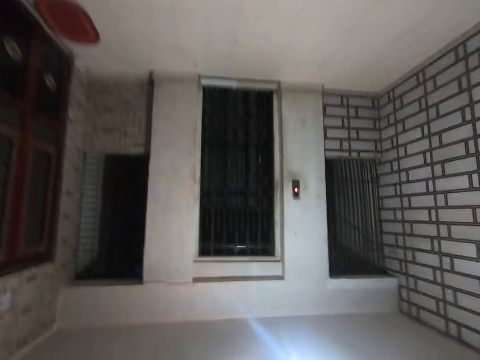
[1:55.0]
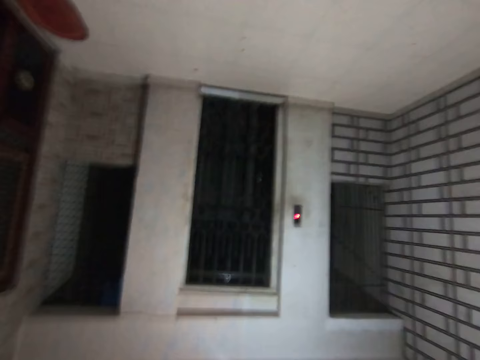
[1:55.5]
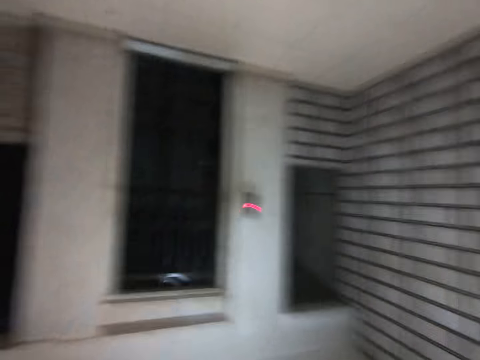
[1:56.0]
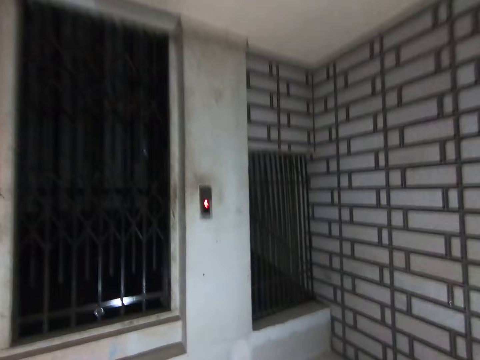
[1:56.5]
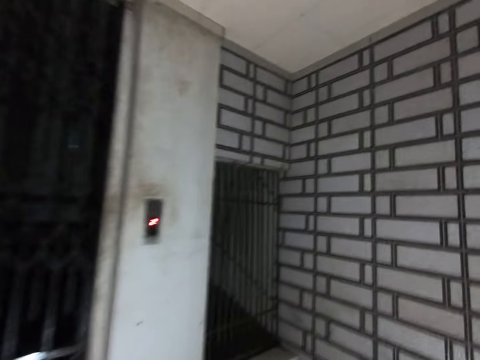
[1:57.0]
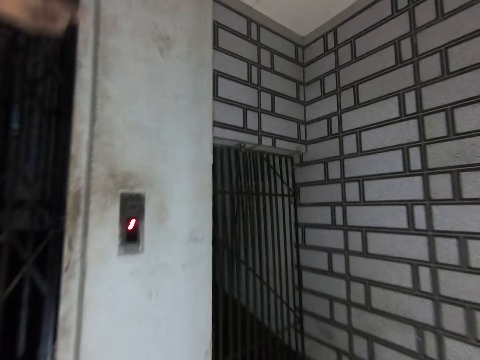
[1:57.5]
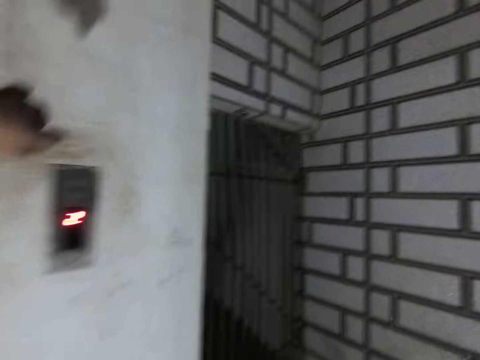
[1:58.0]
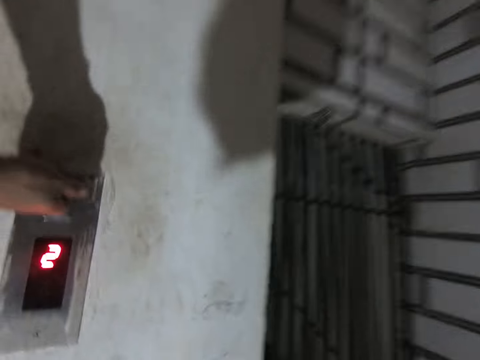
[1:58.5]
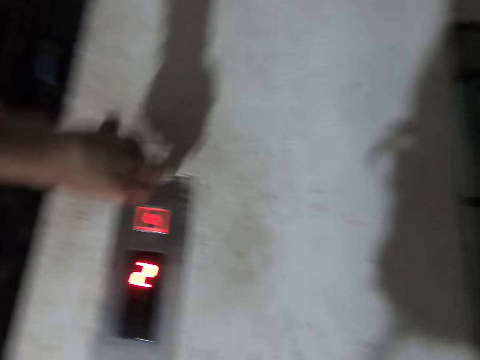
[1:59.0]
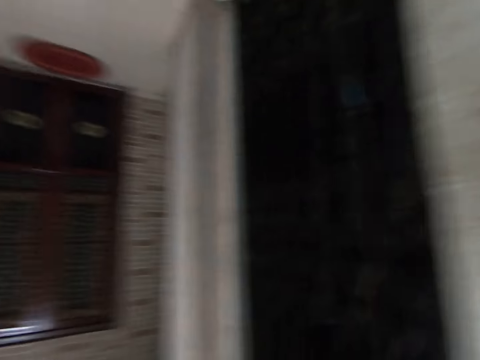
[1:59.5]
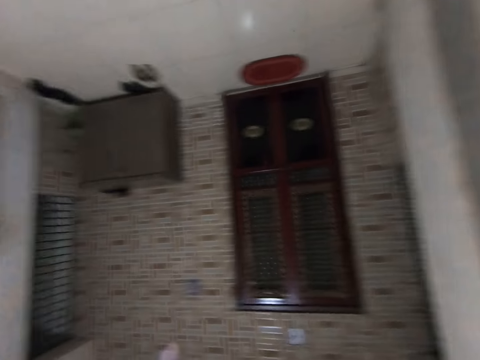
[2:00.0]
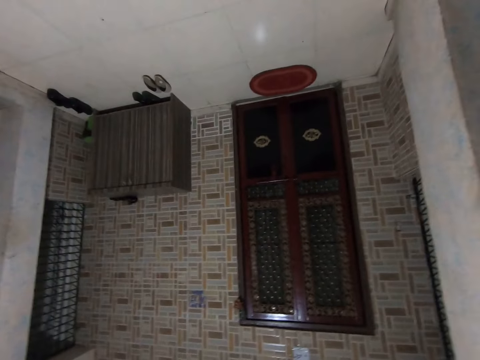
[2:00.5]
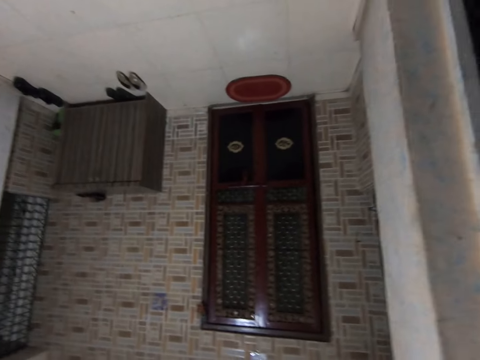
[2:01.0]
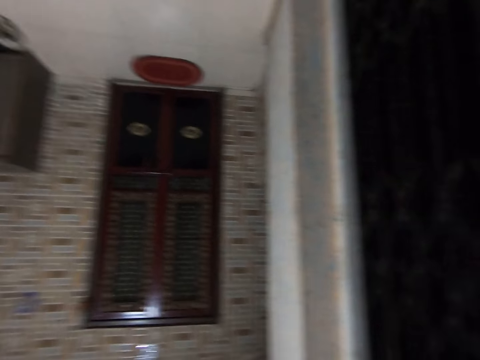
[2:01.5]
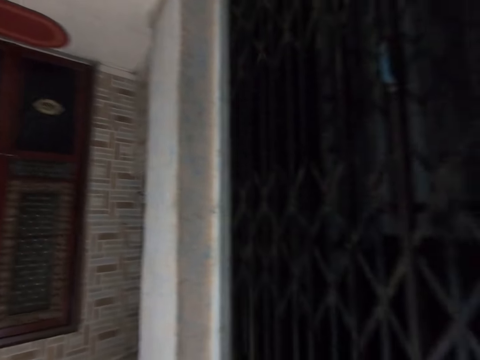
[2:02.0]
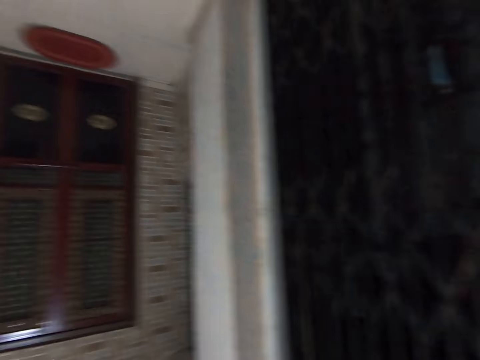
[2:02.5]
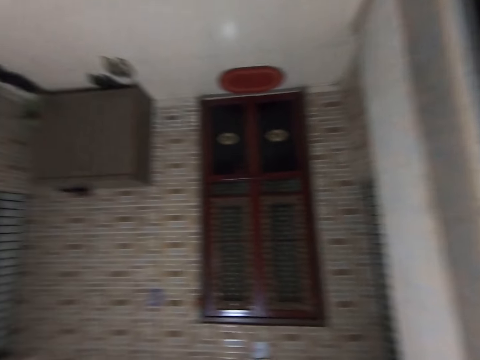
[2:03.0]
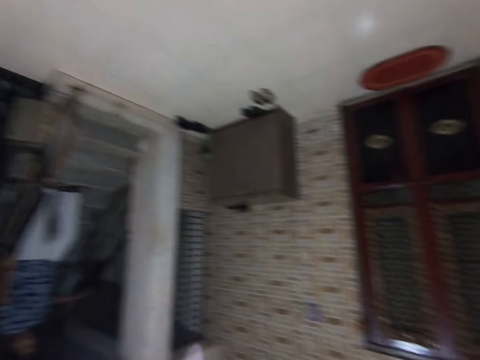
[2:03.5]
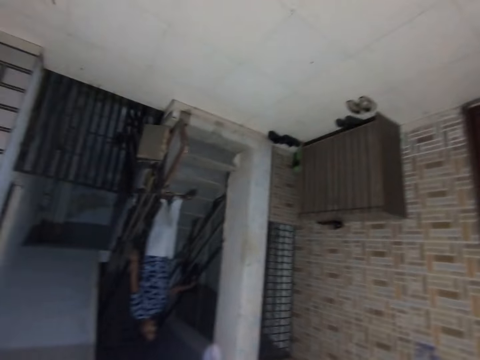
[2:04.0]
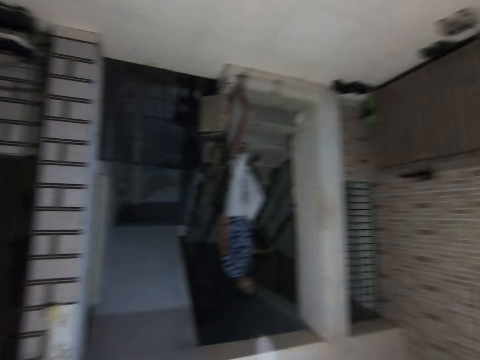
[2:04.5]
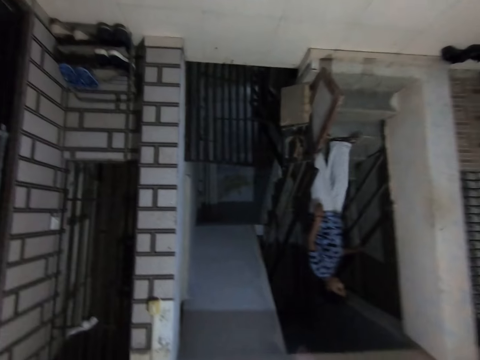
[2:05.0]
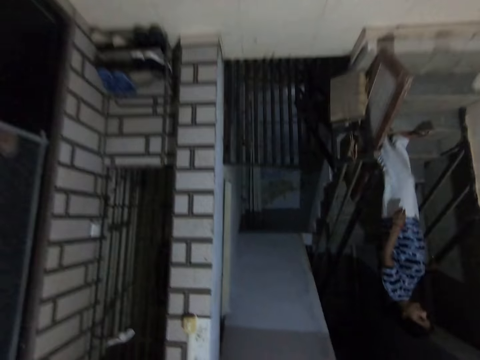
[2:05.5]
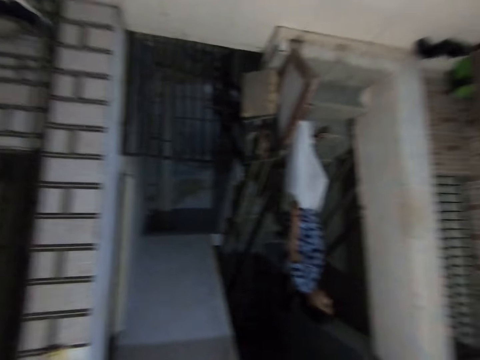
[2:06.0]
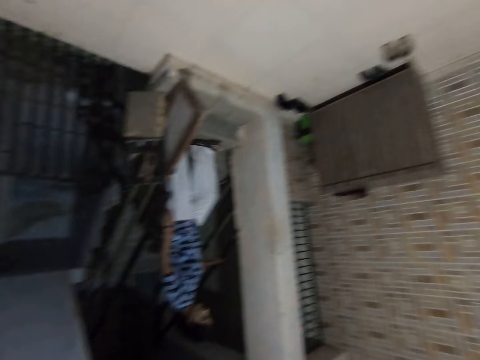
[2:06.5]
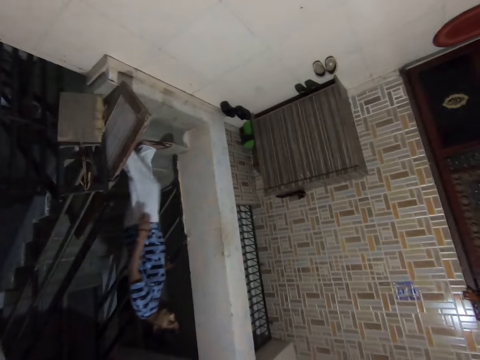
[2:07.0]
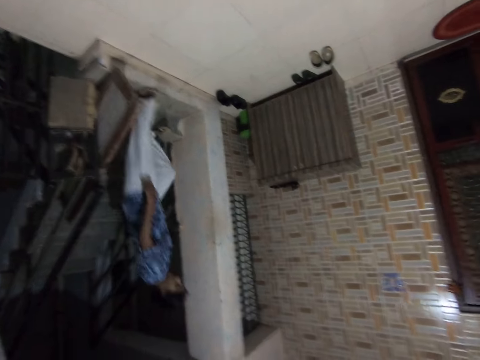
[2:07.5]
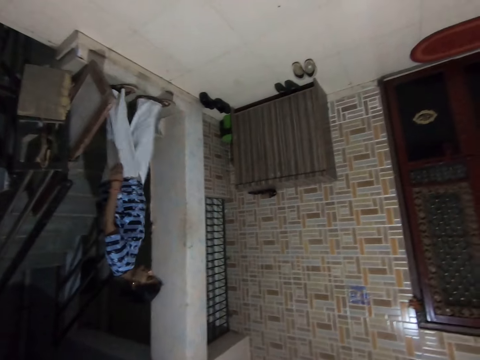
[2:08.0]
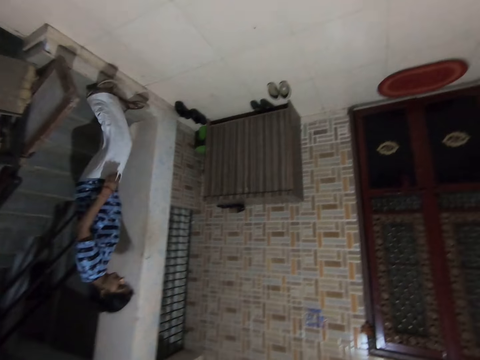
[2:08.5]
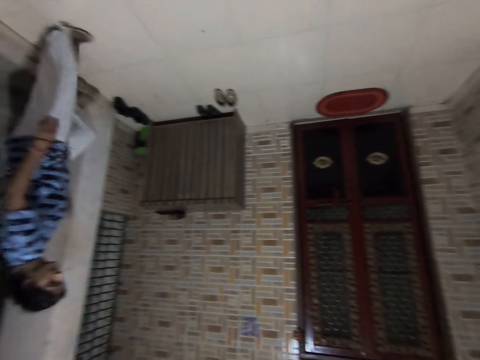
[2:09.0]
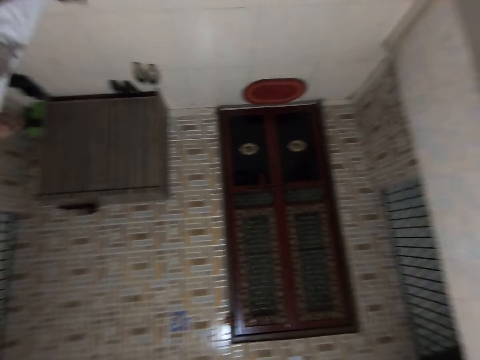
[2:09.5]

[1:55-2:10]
The camera wearer presses the lift button. They look around. They move around.

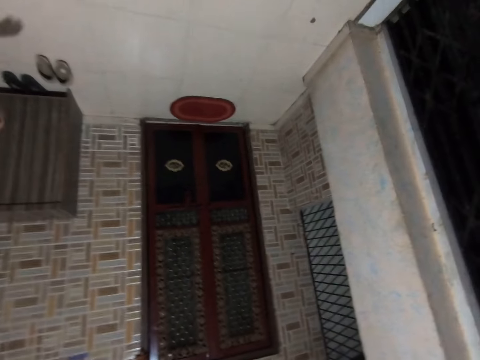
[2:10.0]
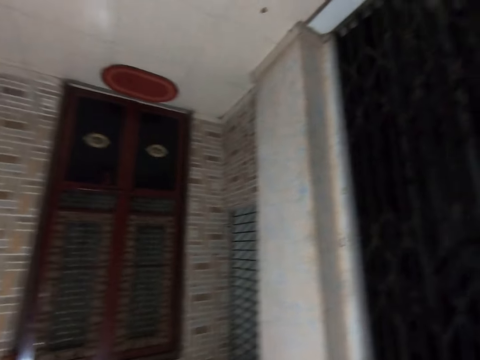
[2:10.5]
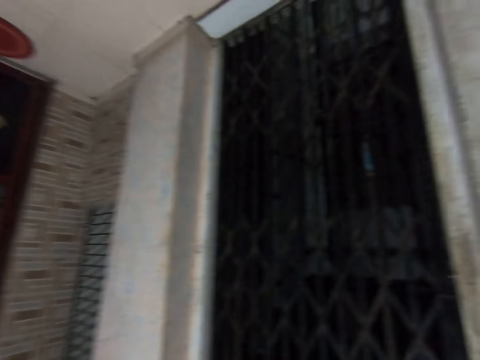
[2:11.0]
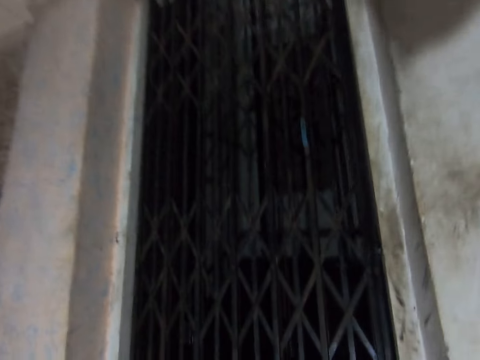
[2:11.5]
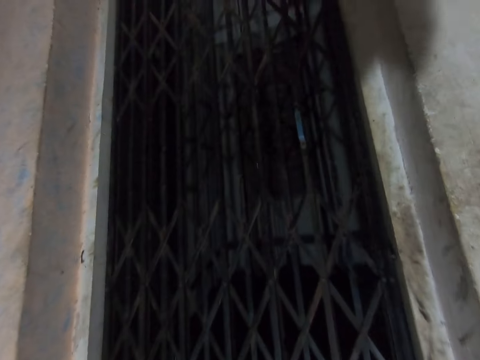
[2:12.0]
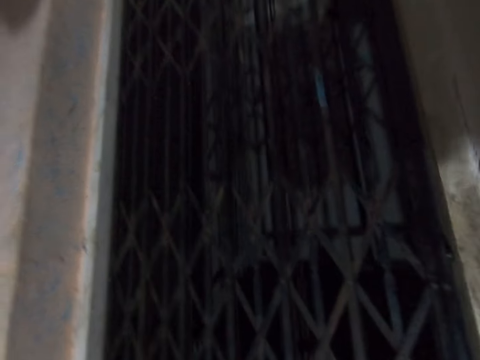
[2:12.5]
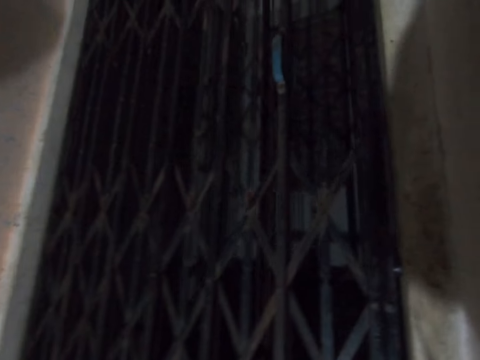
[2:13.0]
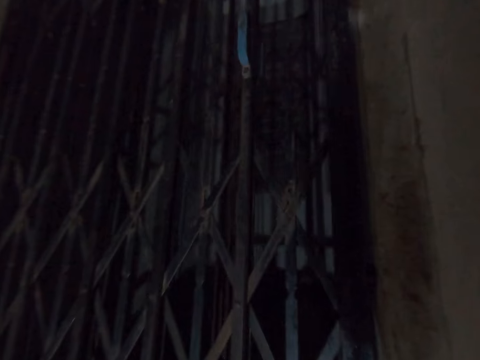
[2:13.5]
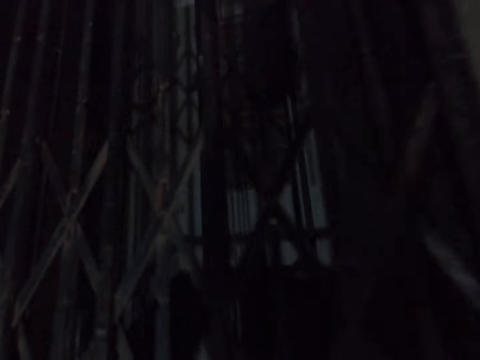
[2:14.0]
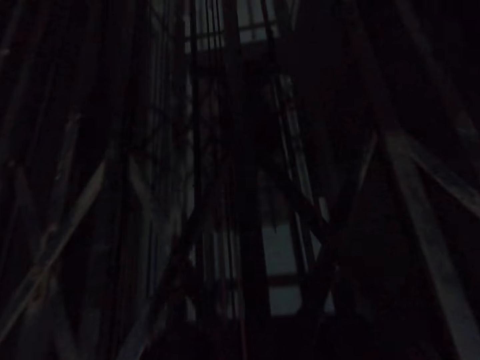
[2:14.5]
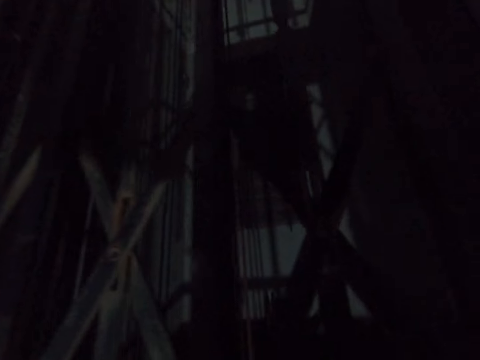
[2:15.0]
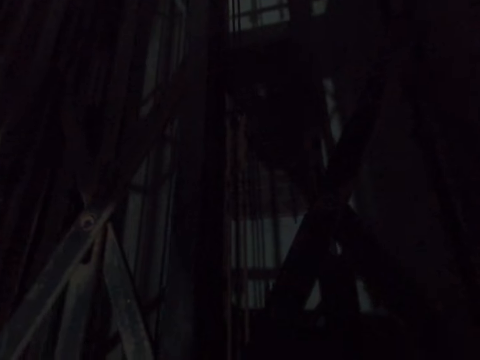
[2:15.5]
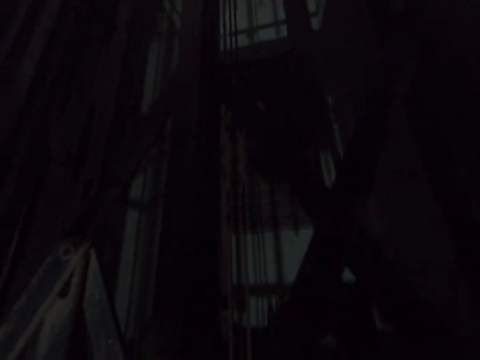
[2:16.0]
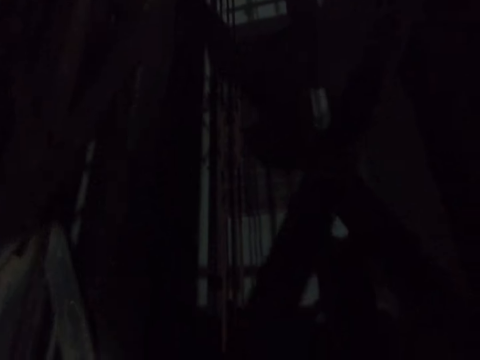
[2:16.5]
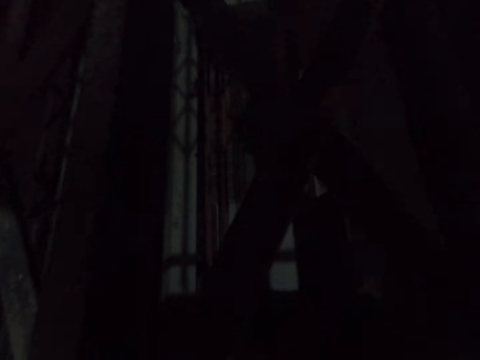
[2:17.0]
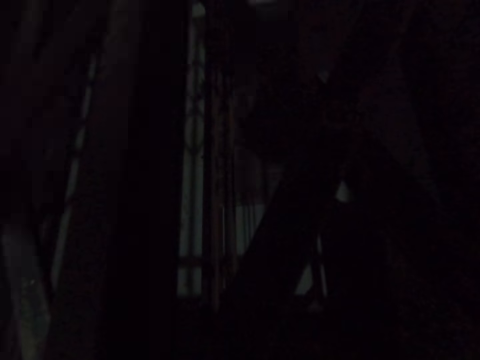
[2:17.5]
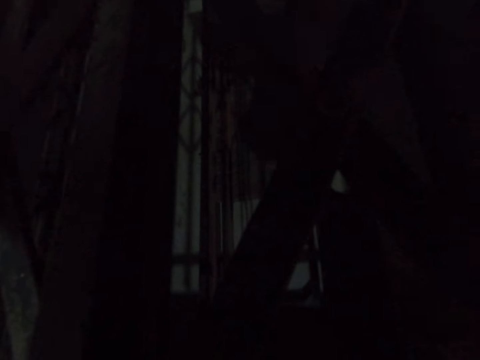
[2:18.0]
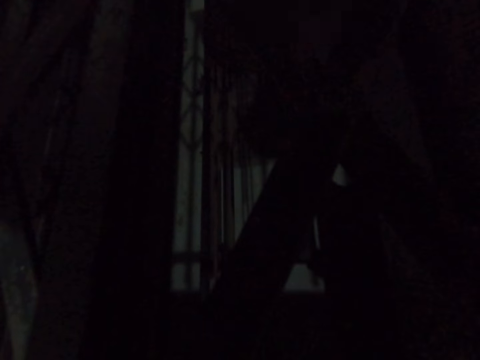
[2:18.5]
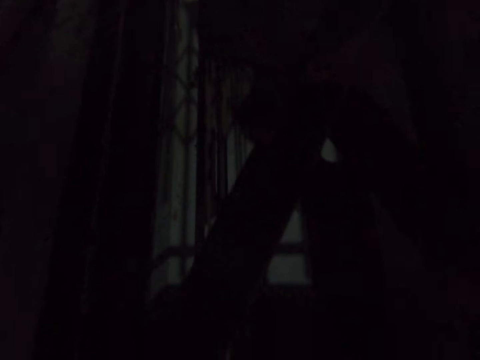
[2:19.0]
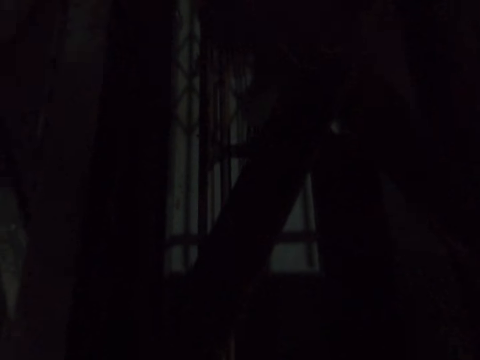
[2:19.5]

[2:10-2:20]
The camera wearer looks around.

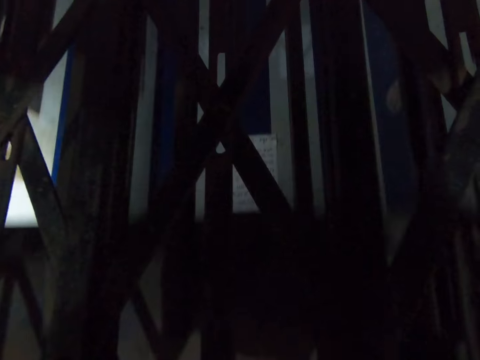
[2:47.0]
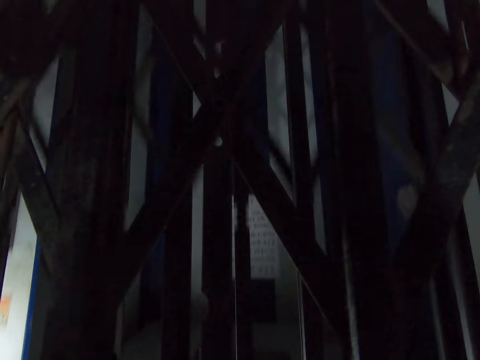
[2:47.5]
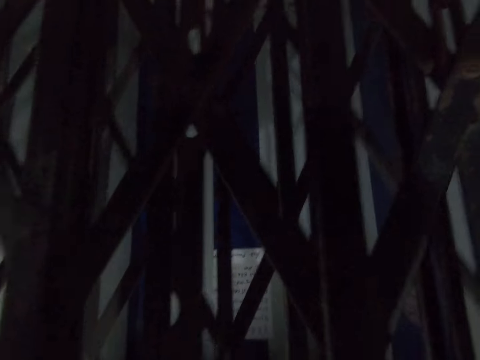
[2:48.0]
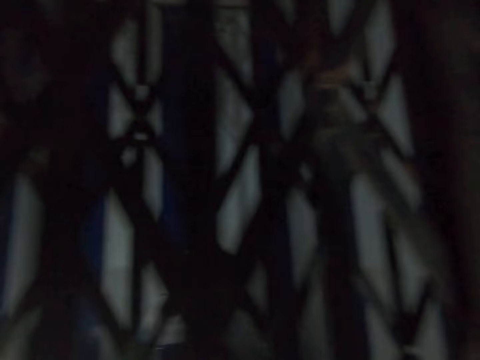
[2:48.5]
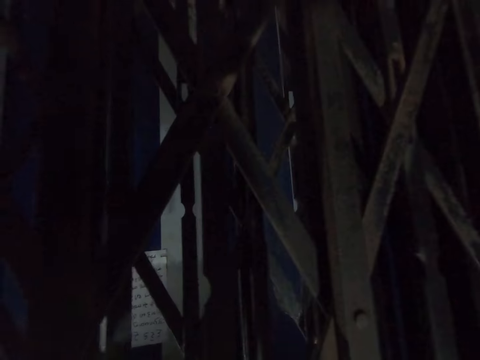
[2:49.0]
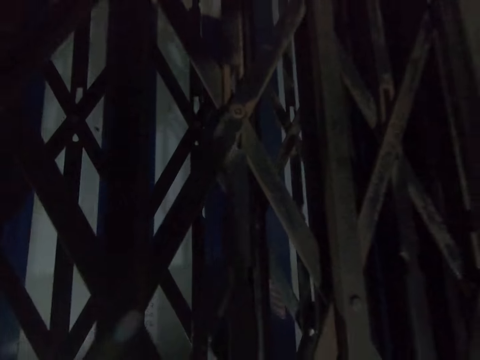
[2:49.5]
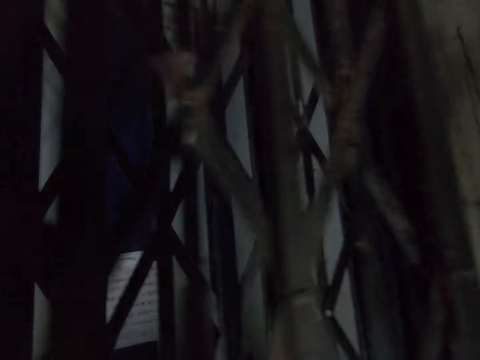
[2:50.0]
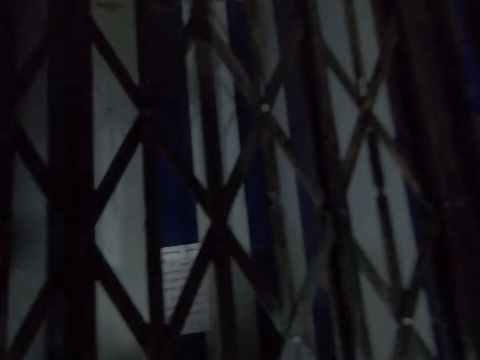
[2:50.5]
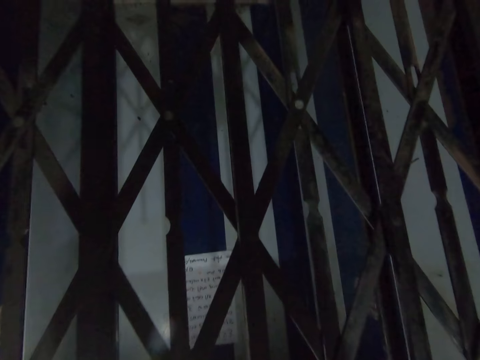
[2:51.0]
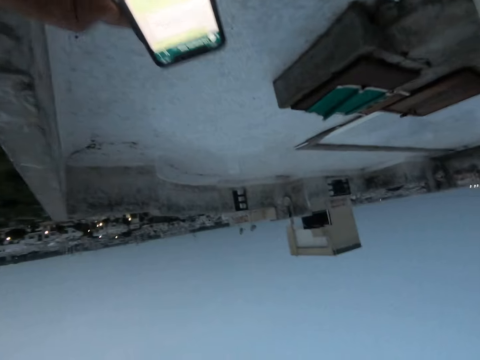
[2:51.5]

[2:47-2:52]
The camera wearer opens the lift door.
